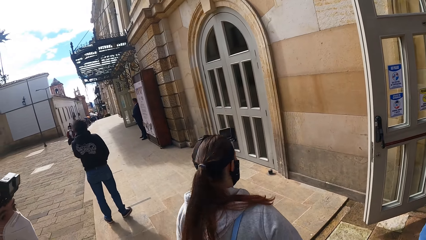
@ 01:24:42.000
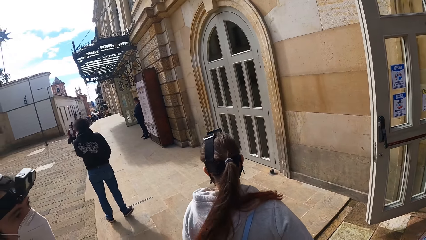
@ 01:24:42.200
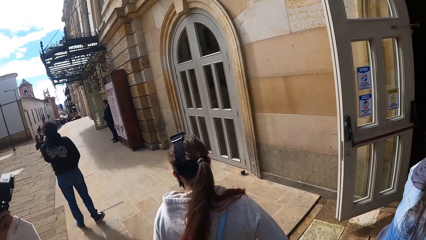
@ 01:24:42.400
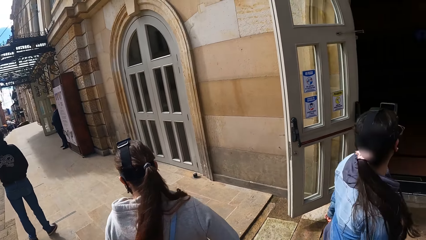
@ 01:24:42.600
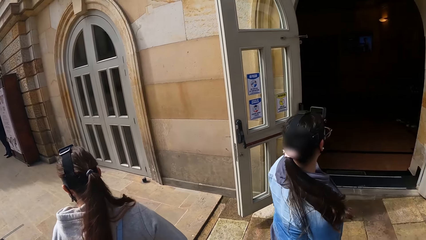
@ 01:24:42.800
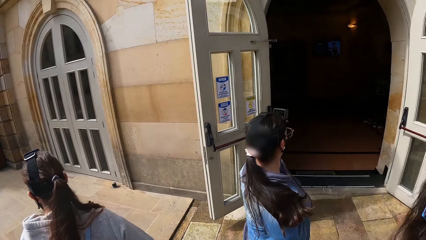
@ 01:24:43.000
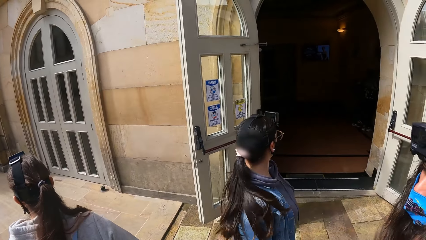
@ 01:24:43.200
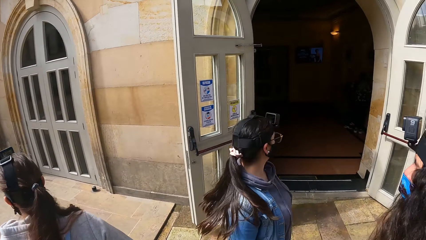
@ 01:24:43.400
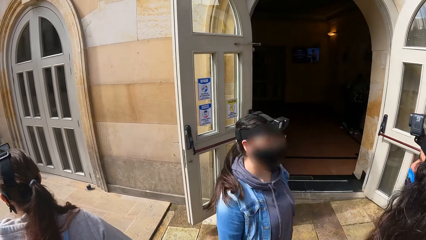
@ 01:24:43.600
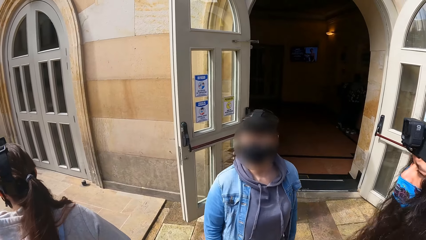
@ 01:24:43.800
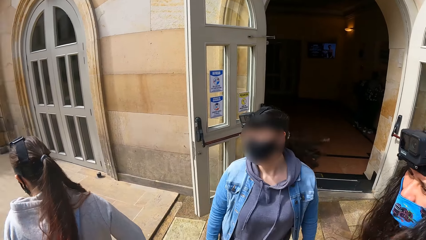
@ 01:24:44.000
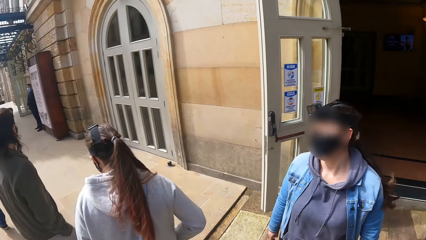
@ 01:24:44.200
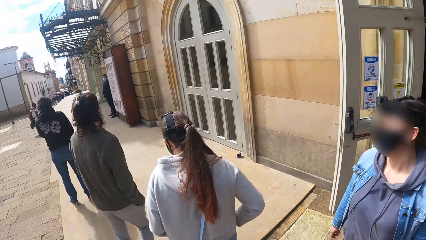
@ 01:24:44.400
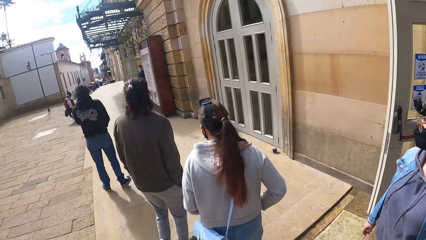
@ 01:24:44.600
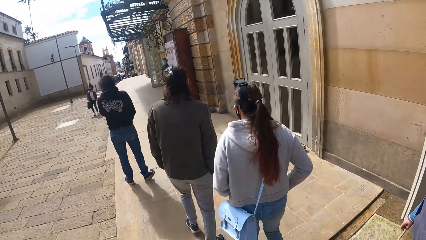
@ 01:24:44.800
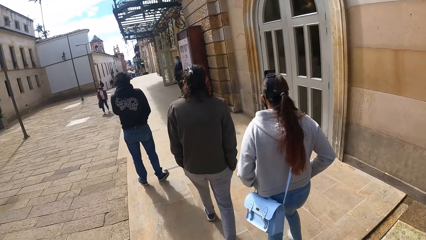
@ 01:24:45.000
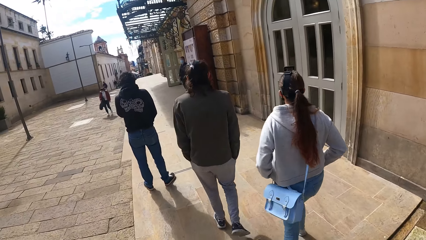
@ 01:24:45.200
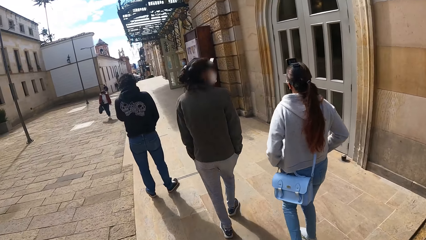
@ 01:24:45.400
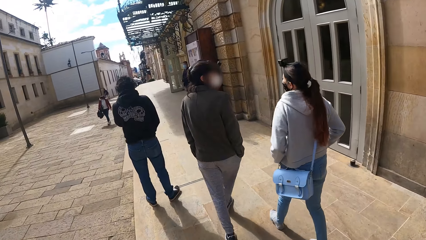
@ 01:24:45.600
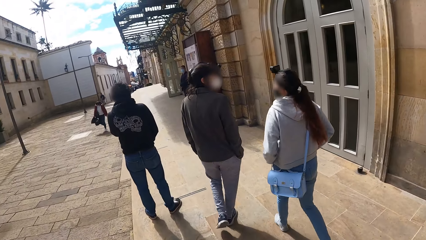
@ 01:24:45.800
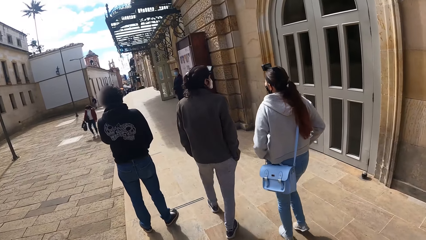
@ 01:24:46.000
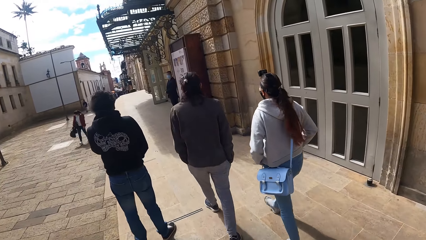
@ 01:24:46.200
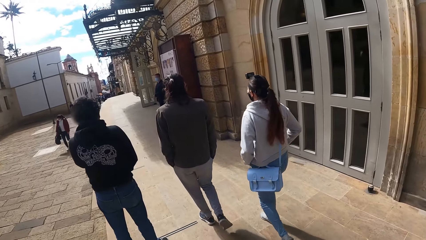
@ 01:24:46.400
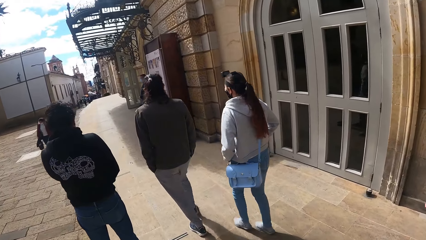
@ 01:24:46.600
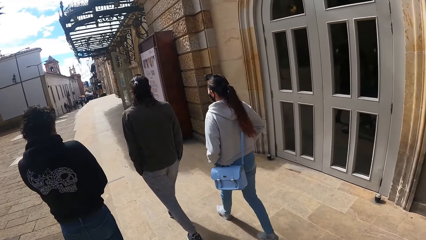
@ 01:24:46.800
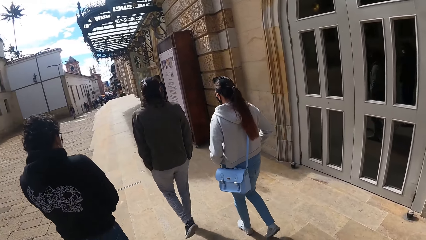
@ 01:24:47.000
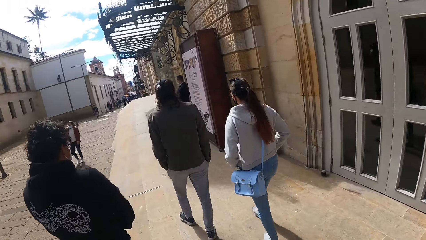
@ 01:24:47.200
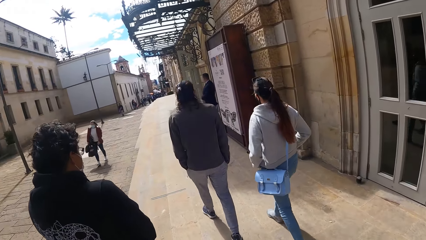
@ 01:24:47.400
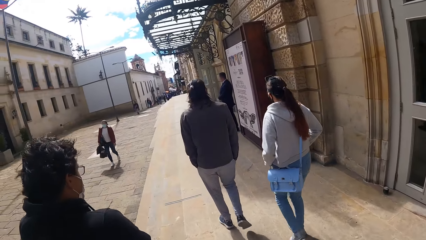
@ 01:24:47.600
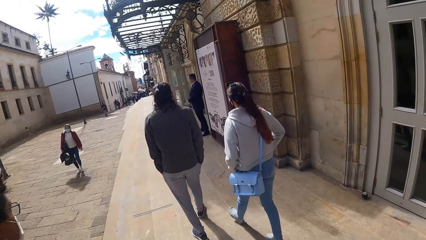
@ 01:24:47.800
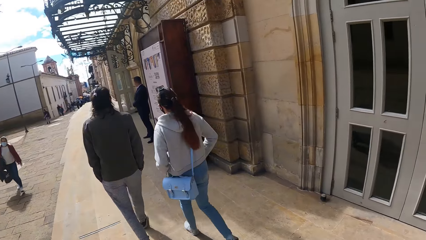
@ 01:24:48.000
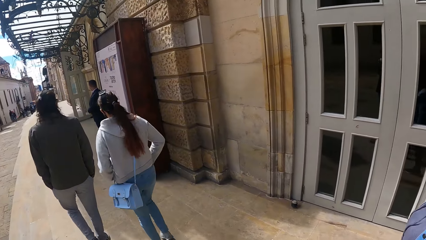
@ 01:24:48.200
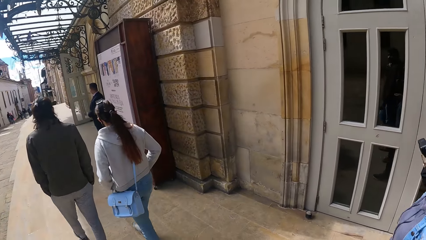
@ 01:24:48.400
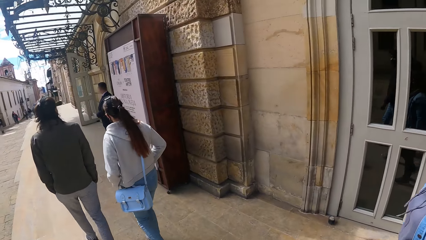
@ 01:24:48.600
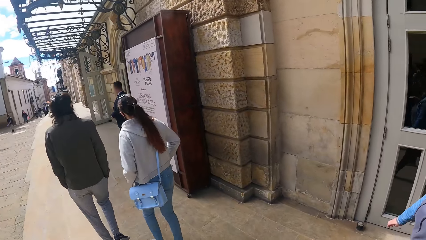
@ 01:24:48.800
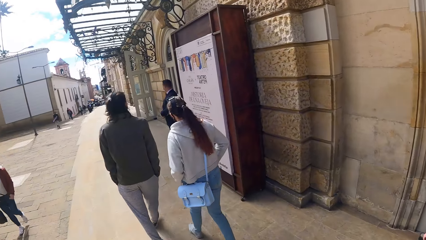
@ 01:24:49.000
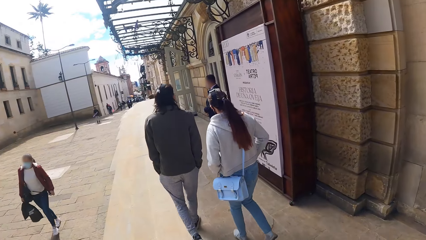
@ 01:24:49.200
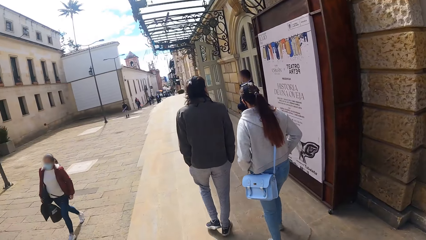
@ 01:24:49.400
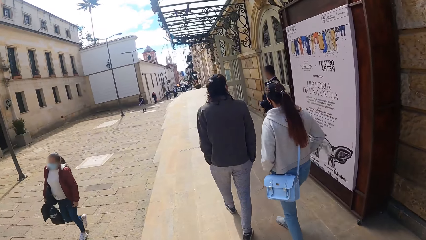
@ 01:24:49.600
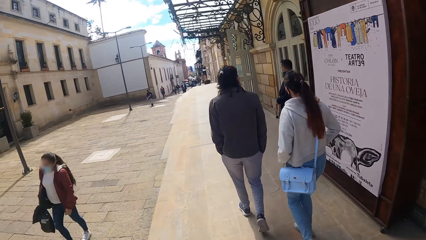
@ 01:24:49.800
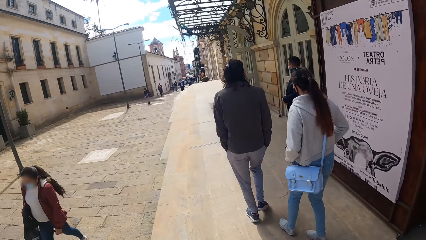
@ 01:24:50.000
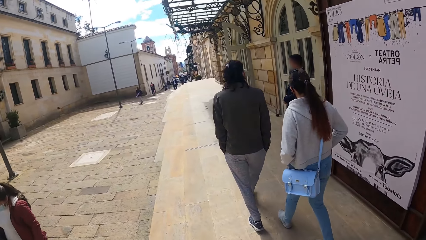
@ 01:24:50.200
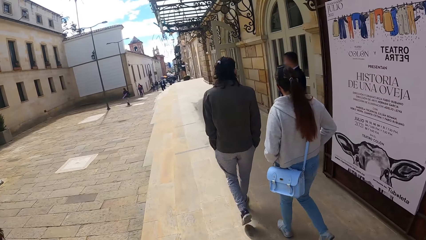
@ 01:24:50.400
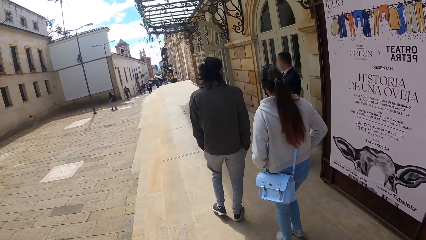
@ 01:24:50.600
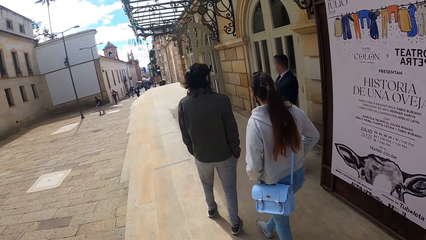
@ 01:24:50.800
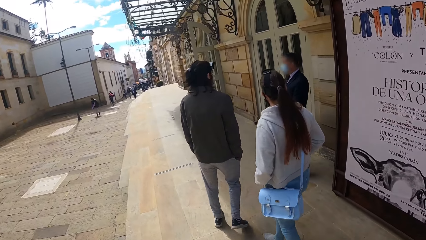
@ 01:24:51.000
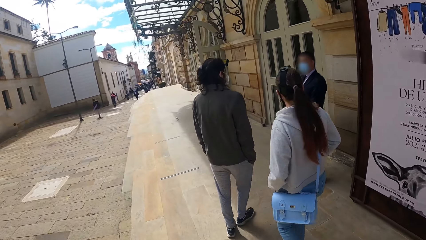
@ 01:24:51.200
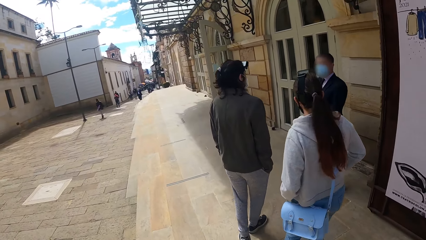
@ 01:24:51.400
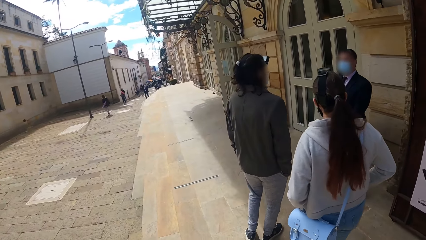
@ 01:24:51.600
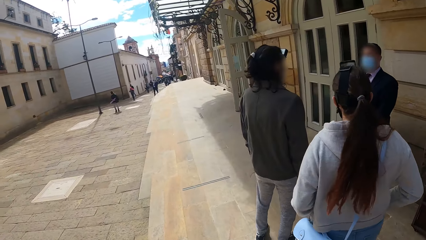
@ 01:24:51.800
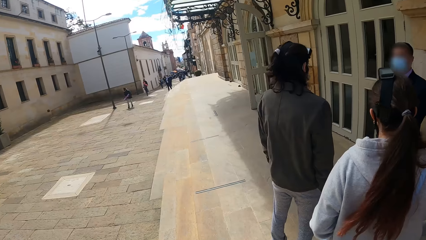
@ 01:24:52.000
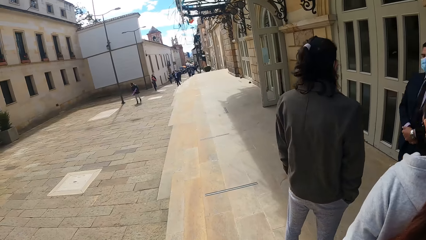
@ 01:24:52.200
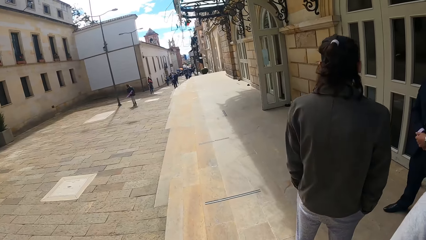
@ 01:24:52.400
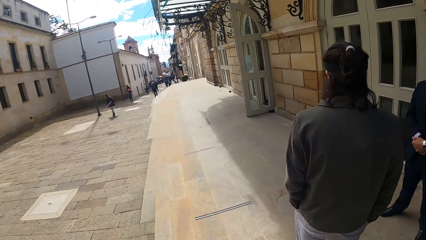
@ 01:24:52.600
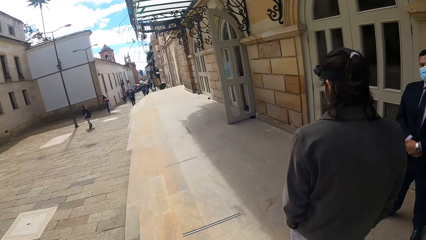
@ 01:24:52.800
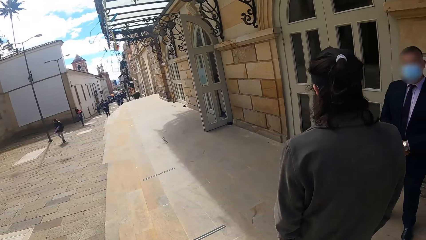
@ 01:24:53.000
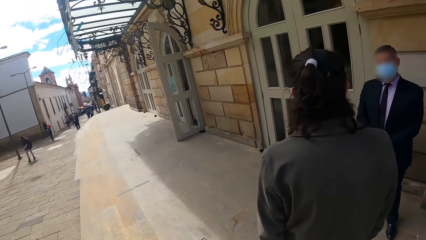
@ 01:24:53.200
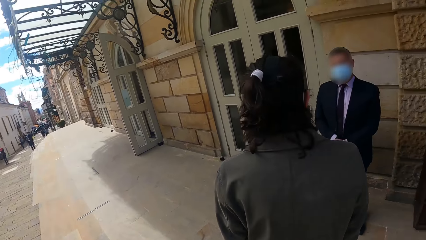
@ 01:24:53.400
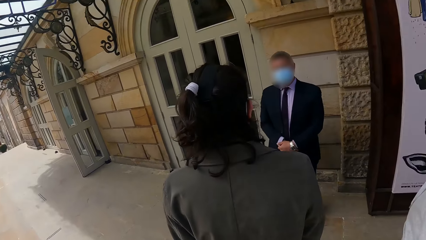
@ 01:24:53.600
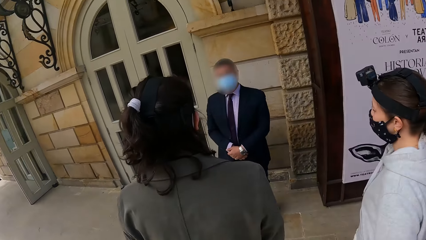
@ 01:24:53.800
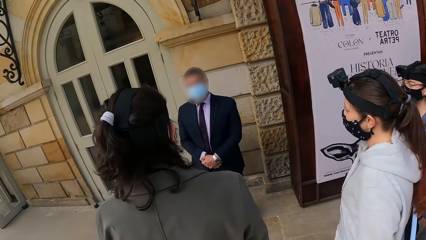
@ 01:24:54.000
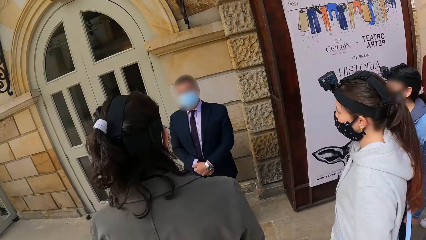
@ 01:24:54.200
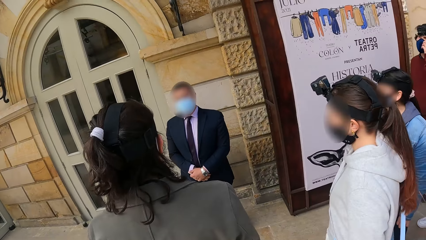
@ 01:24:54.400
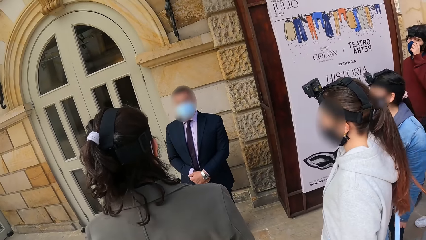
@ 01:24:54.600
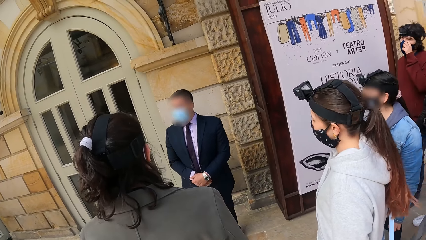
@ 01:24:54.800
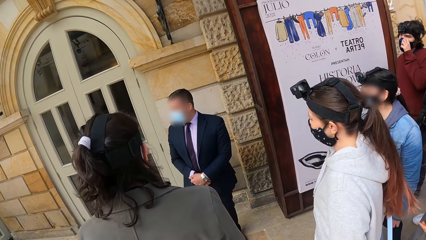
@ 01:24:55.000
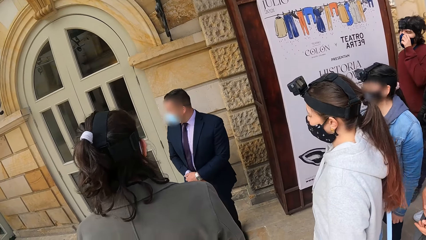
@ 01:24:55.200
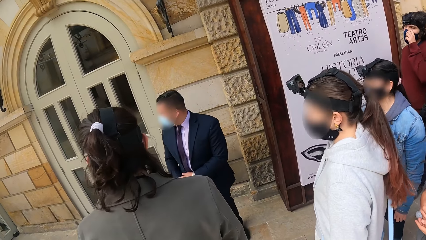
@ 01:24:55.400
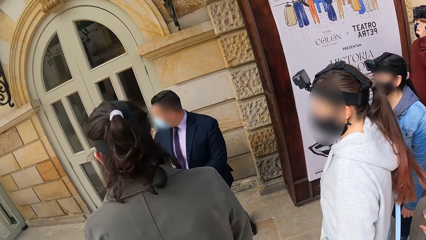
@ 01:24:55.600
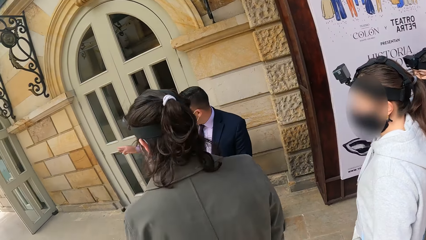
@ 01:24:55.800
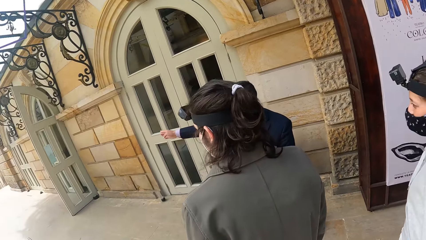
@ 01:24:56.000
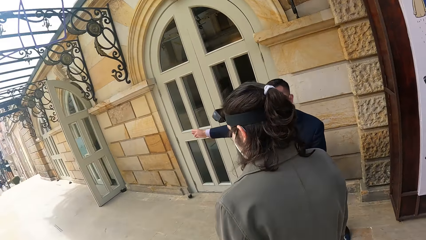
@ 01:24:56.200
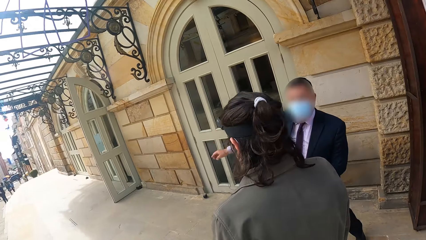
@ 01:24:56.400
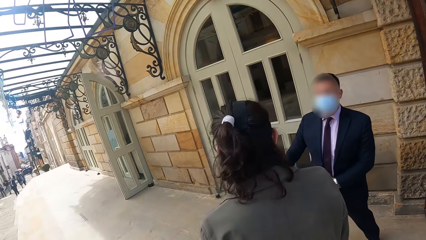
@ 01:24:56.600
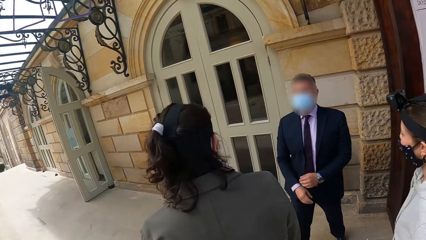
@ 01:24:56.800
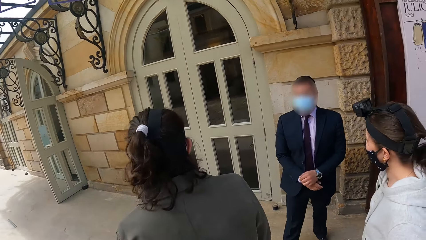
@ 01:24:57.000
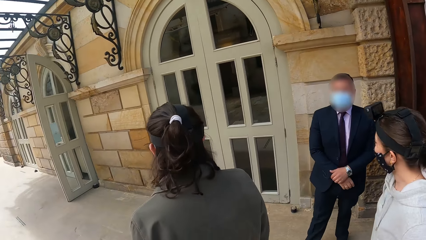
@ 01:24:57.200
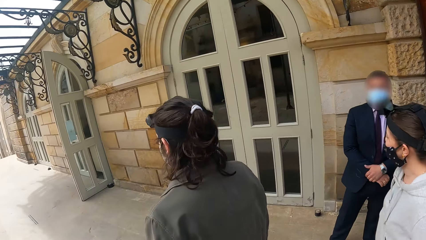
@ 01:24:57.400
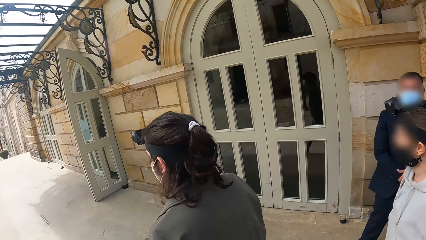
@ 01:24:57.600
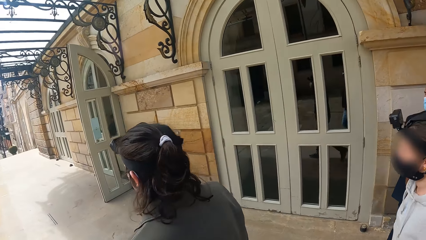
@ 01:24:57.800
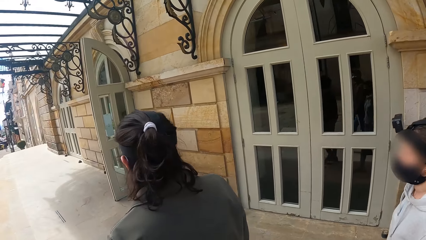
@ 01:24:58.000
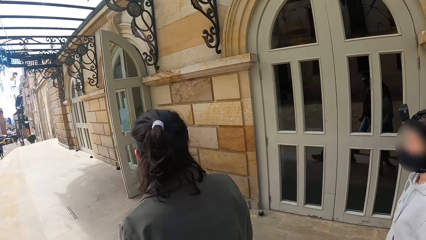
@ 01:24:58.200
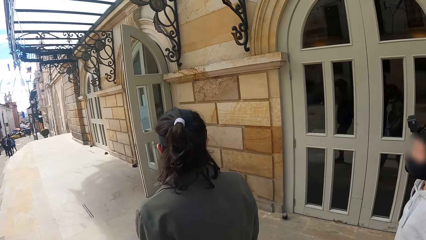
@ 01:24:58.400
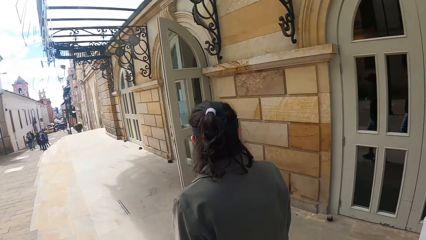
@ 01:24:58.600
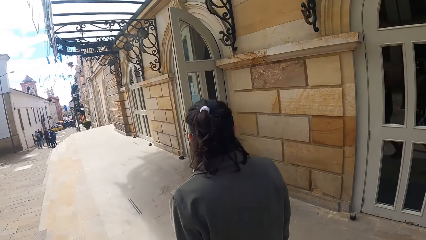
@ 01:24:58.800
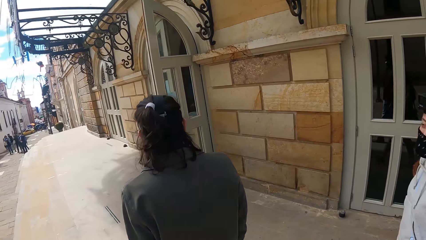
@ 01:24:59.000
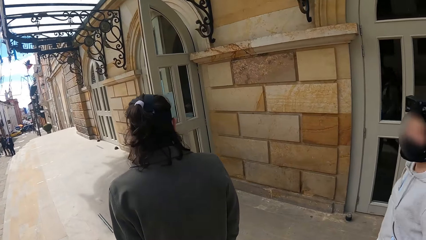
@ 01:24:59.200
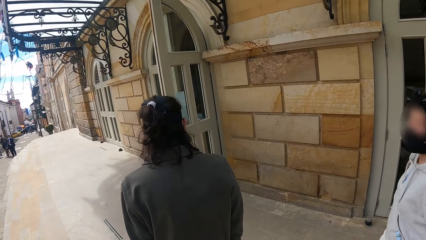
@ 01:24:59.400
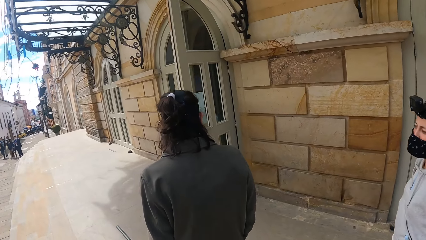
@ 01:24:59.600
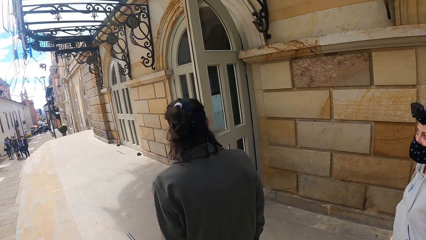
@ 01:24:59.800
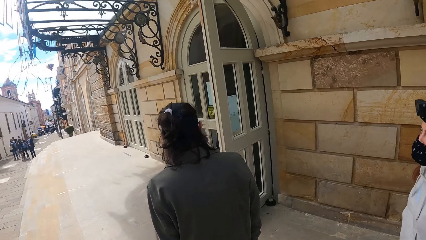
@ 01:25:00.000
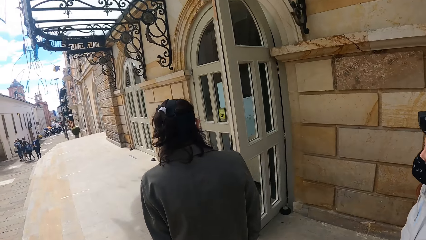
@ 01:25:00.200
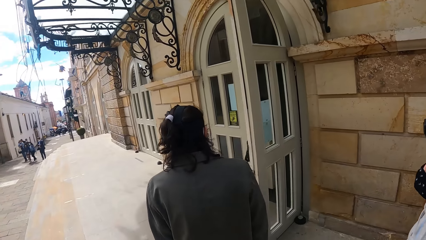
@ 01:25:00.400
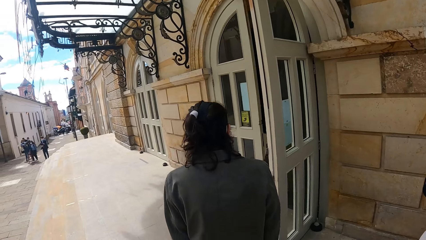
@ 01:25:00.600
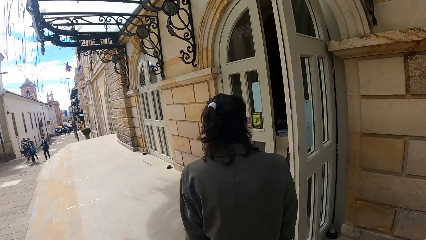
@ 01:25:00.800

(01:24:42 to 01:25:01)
The camera wearer walks along the street. They look to the side, turn to the side, and stand in the streets. They look around. They walk along the street.
